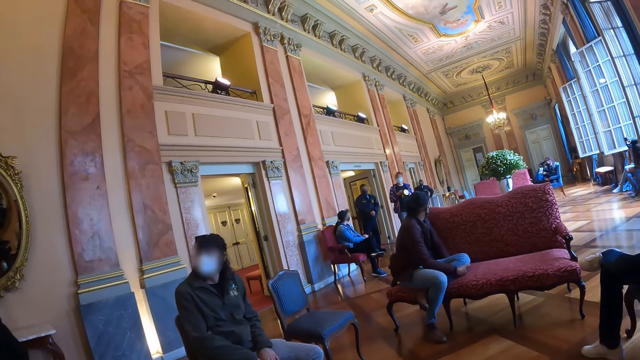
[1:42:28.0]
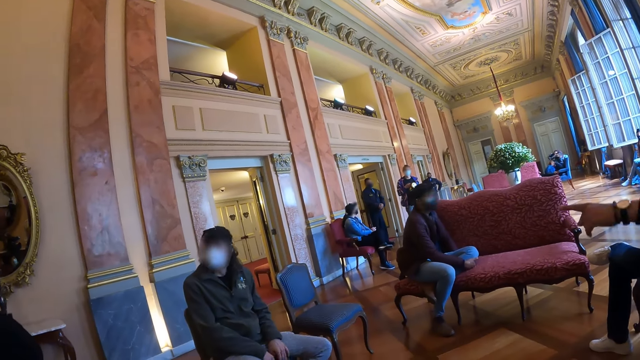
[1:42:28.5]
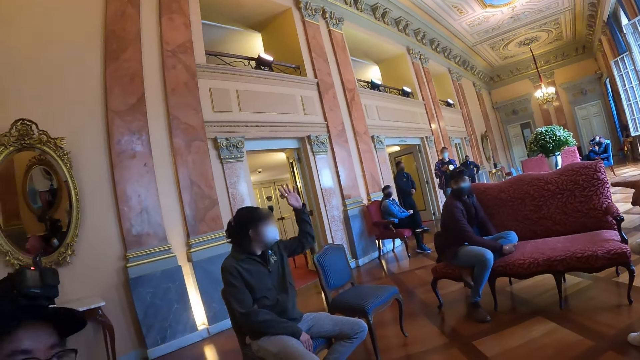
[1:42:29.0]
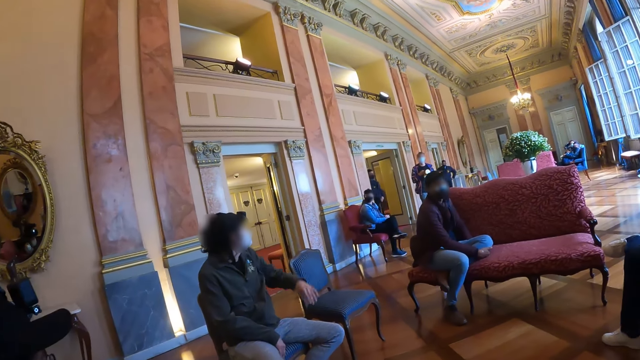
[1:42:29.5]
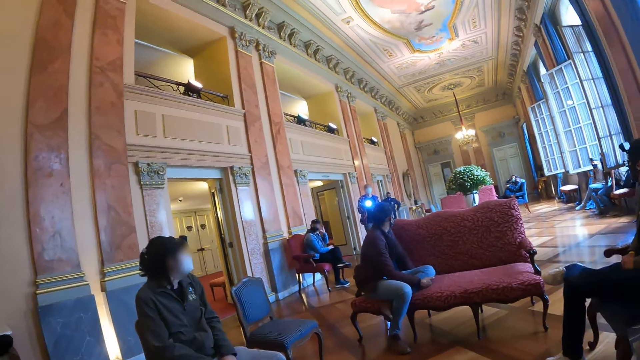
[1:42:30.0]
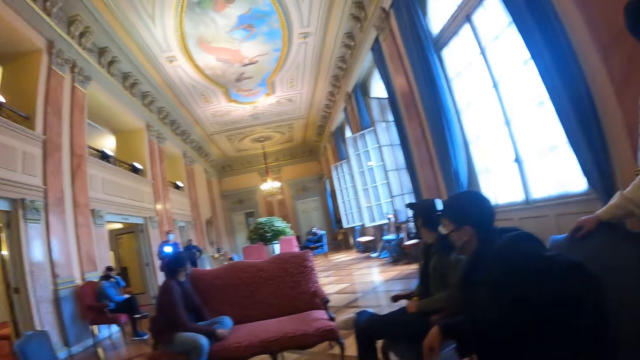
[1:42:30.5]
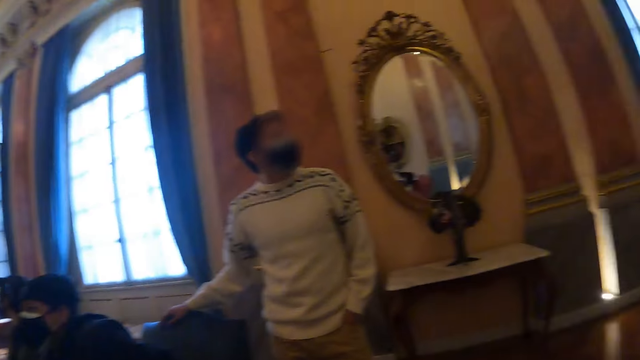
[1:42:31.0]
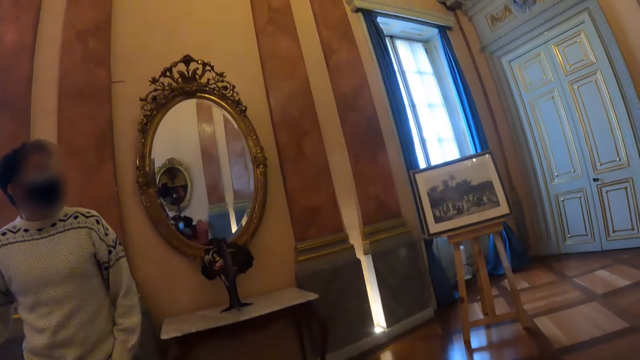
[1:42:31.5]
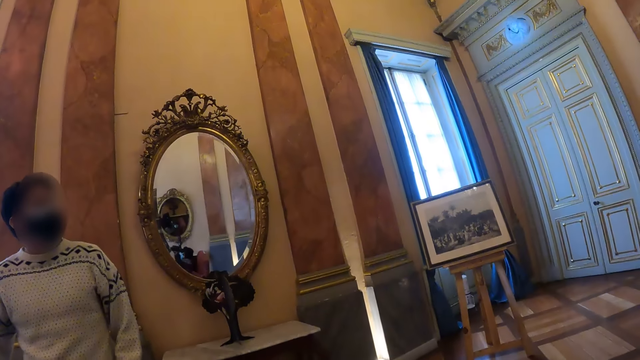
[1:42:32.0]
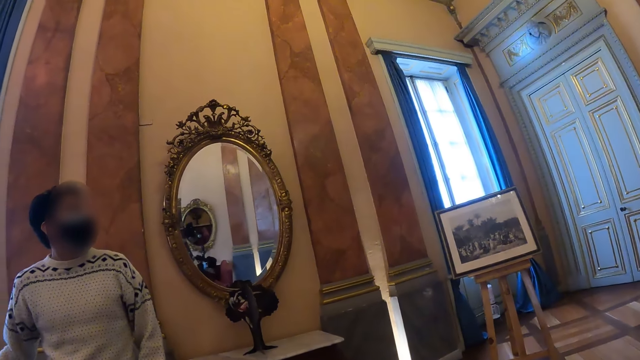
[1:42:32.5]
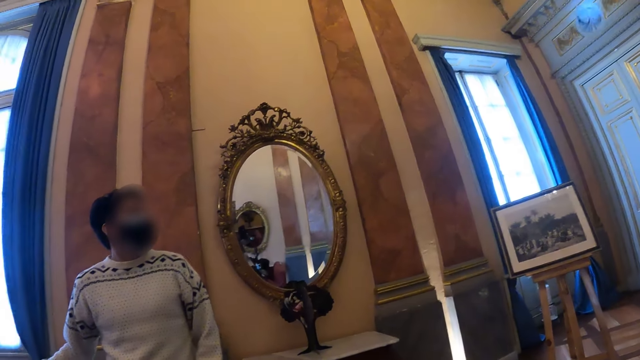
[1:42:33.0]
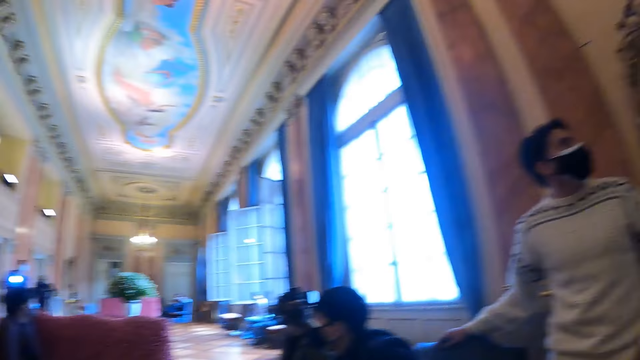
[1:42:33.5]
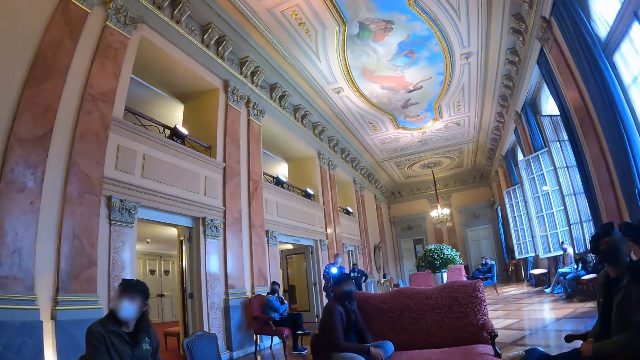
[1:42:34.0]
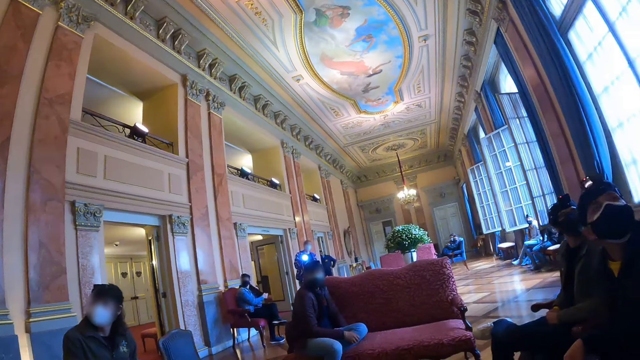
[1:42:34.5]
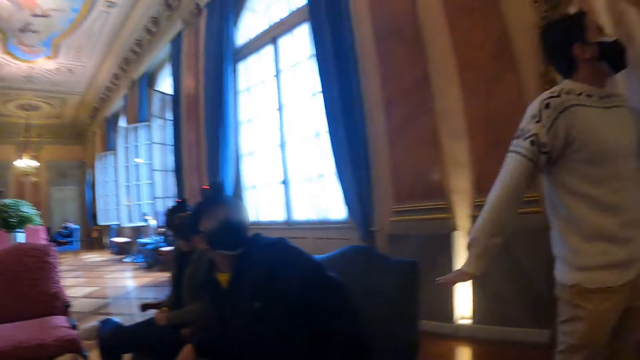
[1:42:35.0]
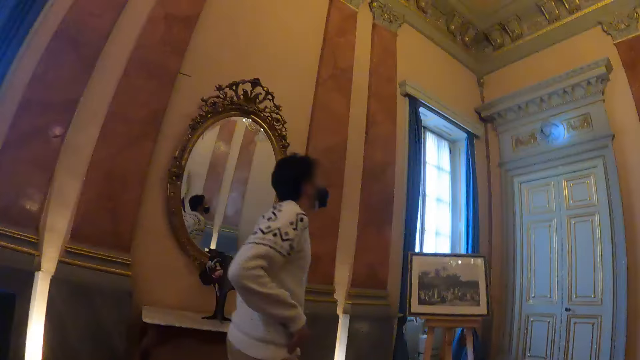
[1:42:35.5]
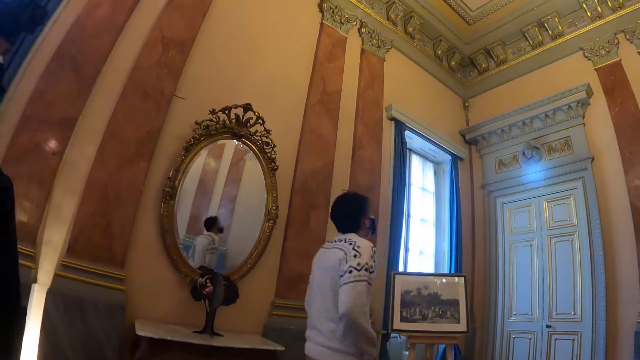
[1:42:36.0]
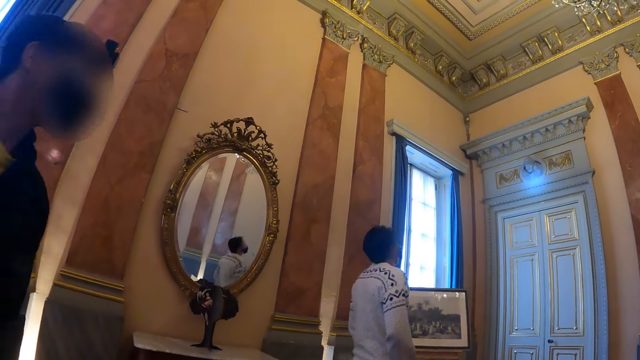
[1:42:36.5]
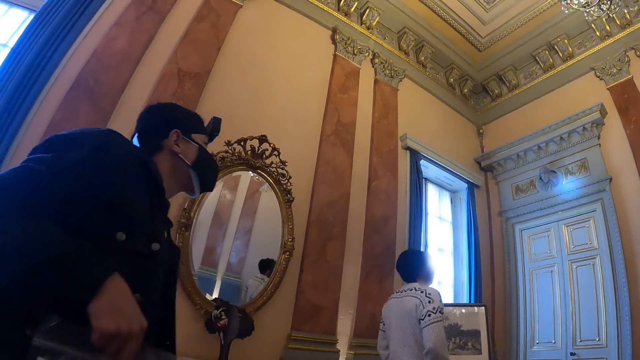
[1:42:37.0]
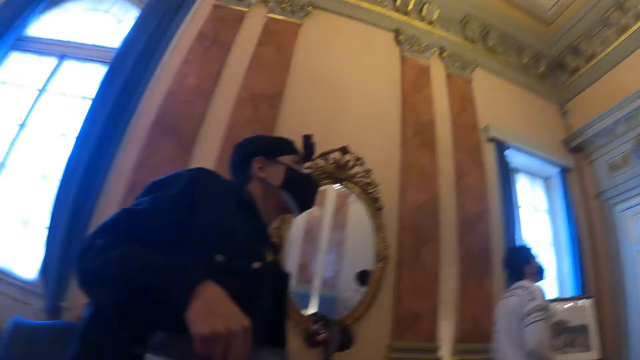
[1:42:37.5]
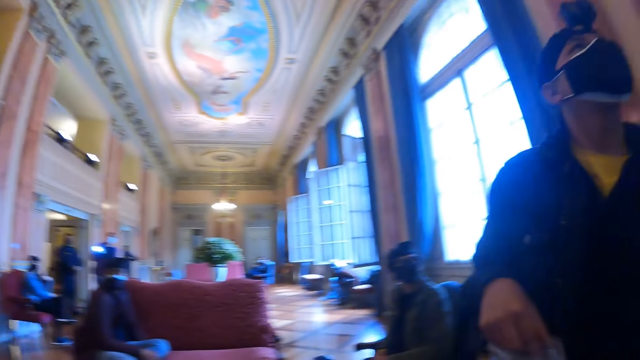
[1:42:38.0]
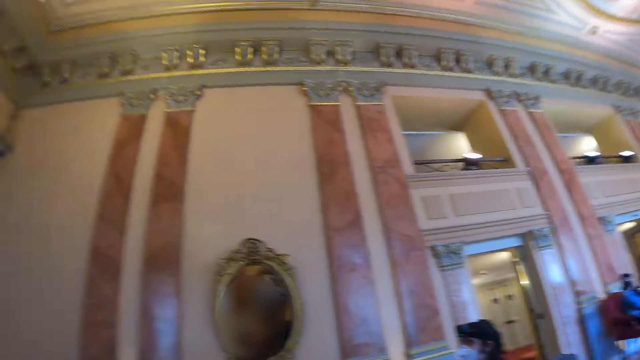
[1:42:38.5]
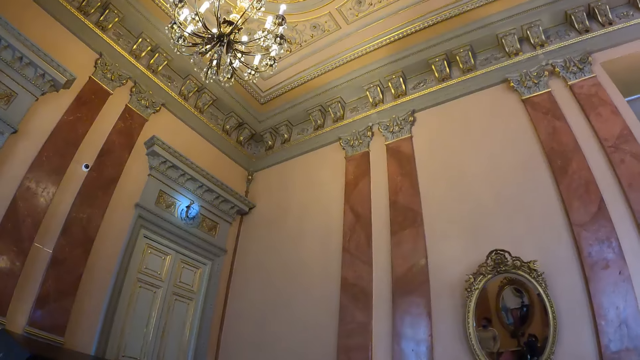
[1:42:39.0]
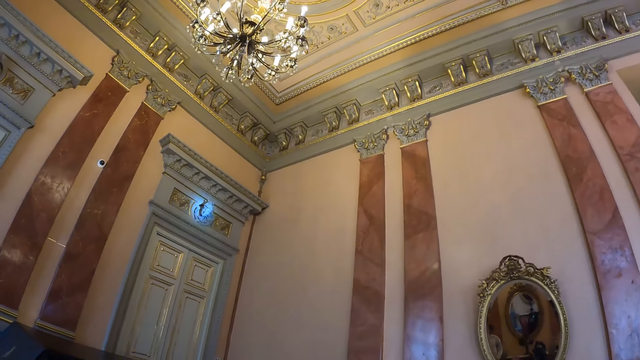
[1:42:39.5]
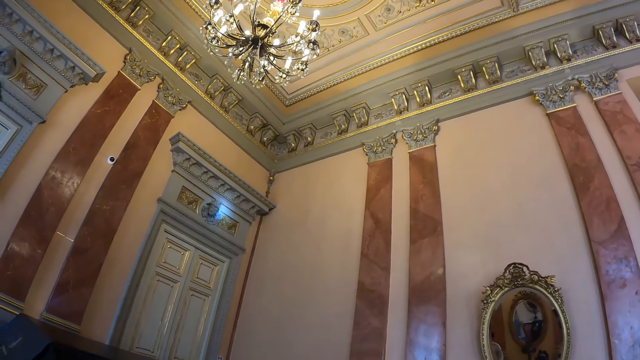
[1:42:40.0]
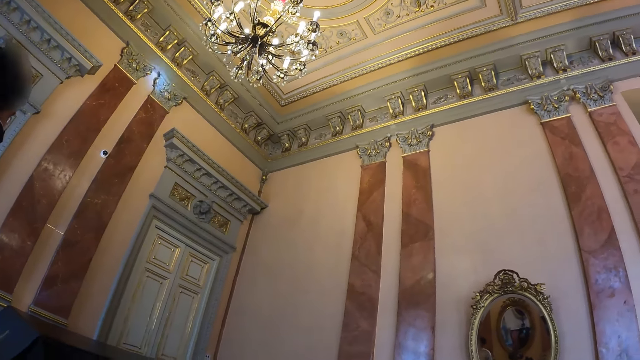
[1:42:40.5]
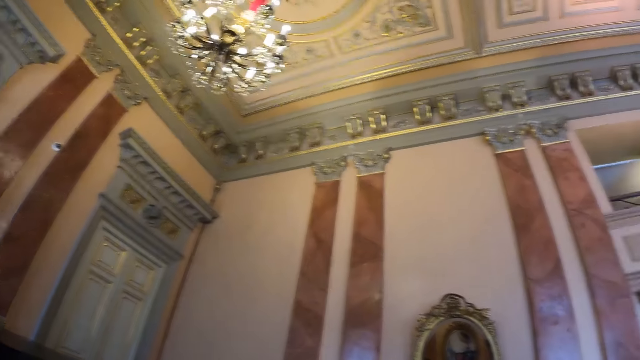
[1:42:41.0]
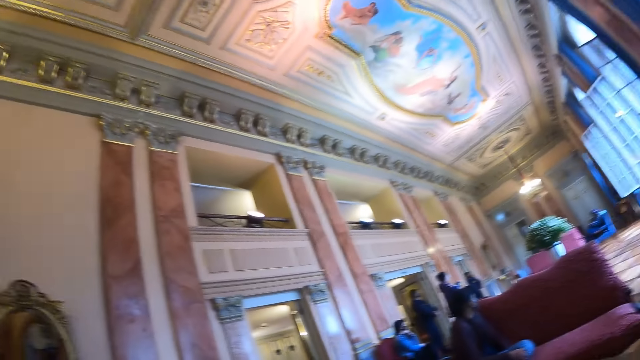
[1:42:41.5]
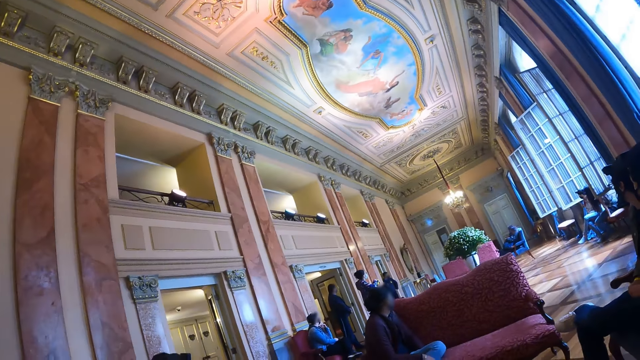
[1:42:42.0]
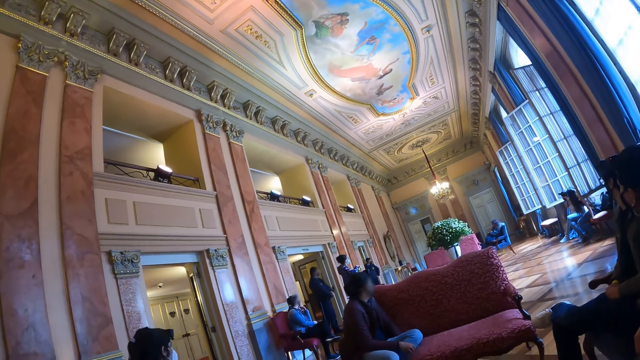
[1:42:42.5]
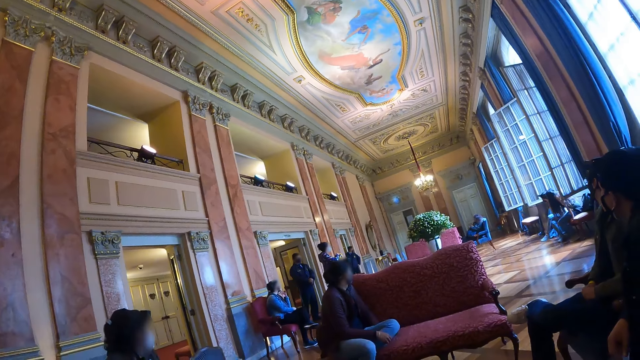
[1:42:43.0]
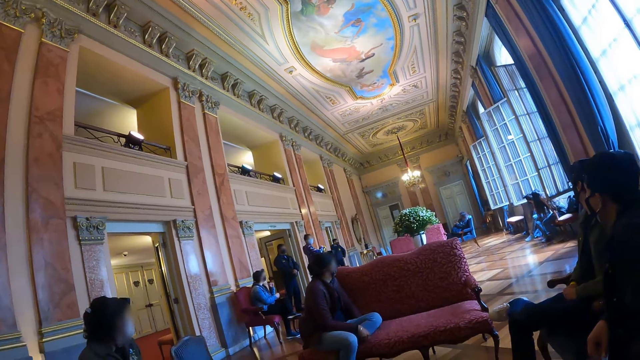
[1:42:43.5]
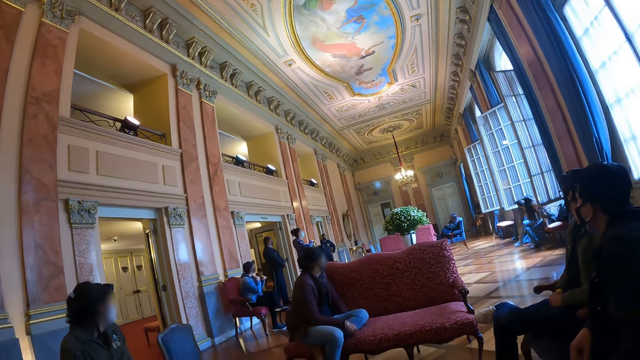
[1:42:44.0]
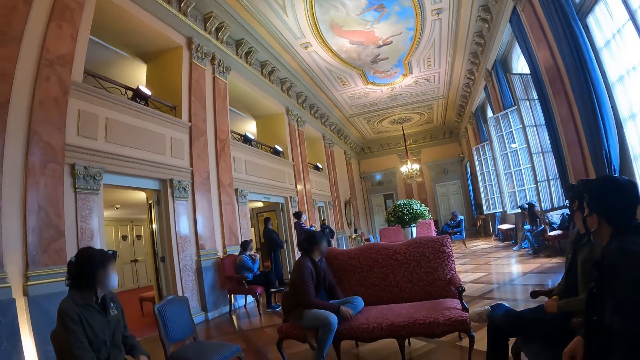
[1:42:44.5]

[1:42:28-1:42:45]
The camera wearer interacts with people. They look around.

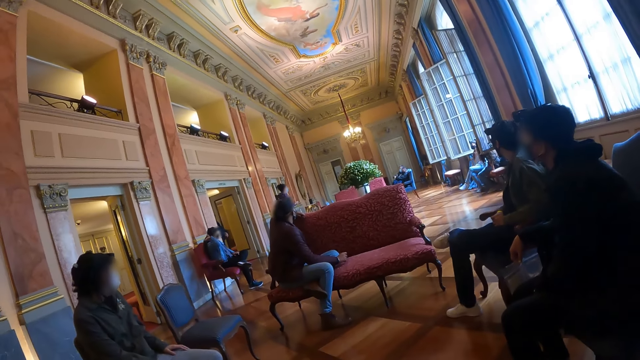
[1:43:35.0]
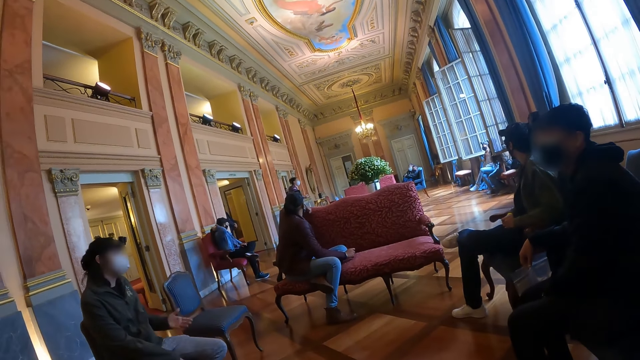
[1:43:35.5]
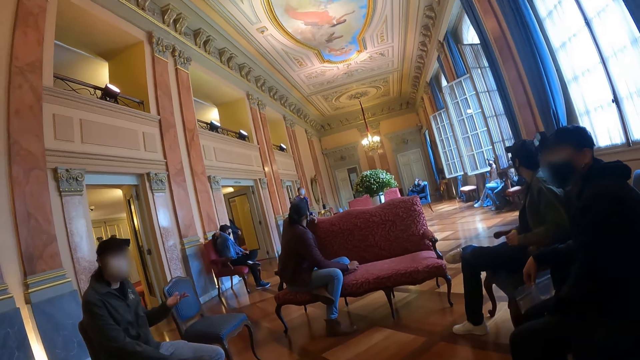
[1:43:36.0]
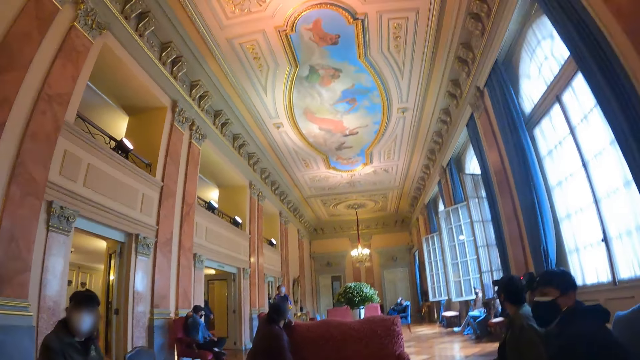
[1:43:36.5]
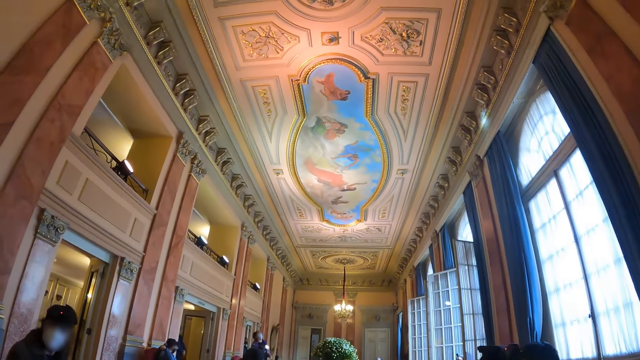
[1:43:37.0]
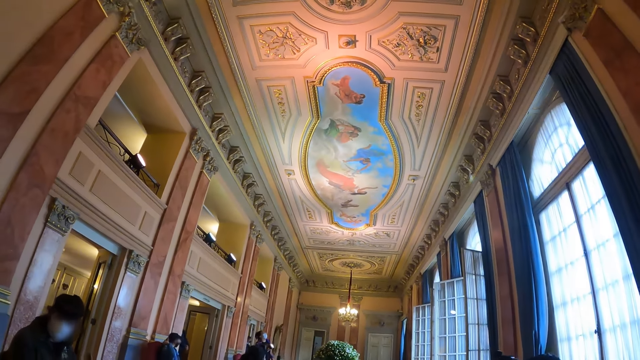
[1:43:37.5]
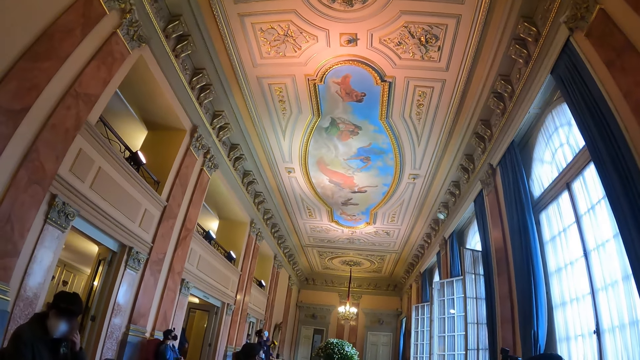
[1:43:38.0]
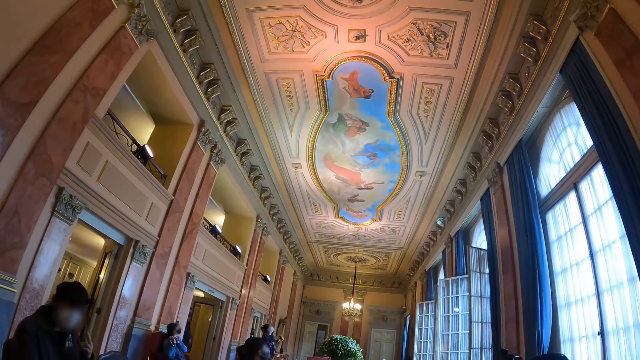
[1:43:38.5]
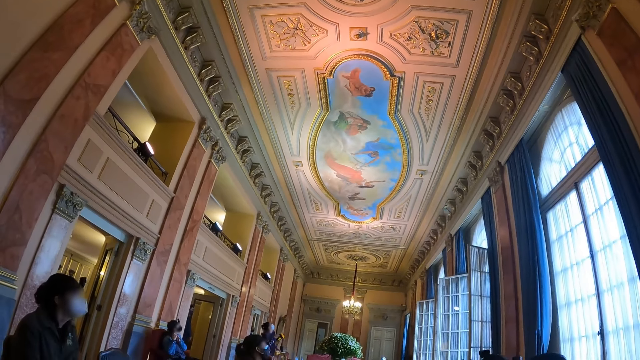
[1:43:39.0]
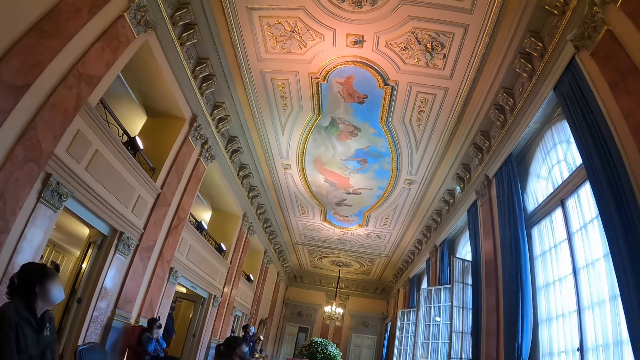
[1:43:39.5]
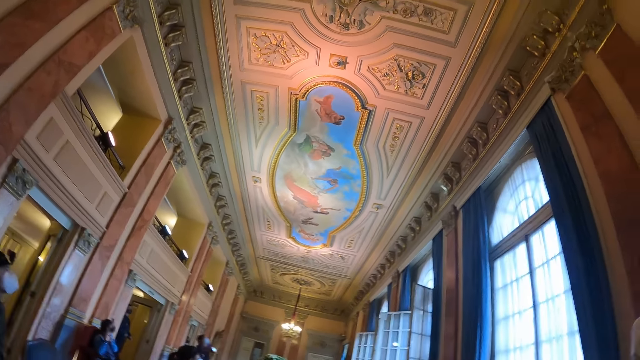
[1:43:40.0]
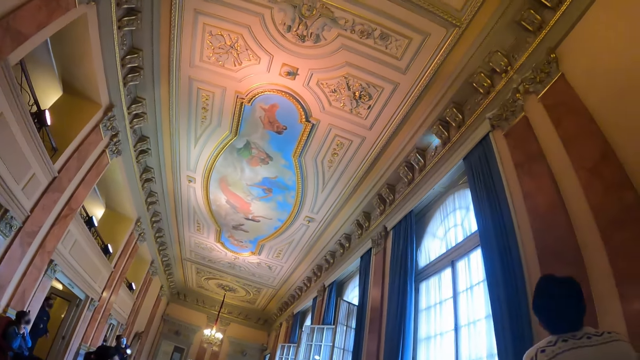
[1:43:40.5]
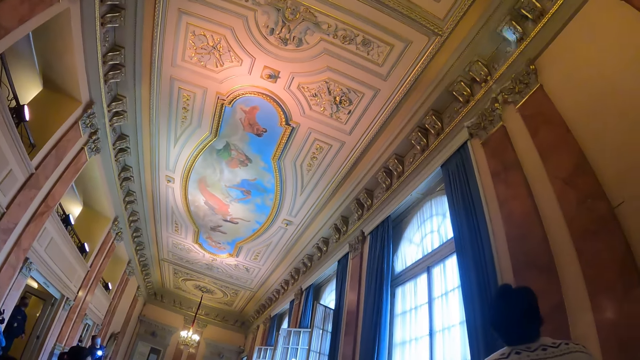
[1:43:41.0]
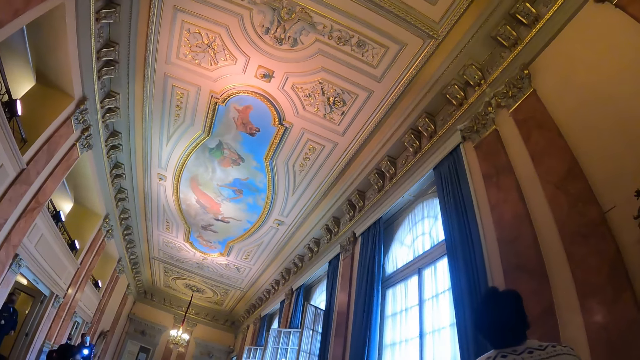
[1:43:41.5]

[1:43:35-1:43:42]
The camera wearer looks around.
